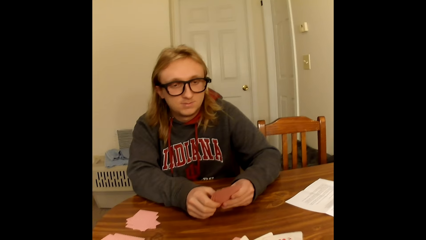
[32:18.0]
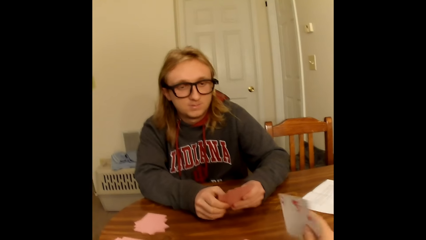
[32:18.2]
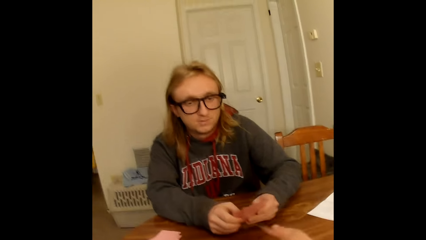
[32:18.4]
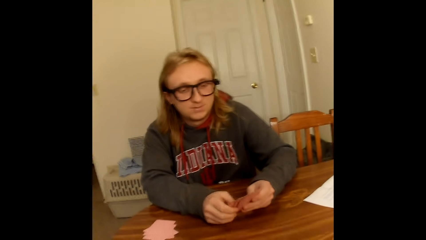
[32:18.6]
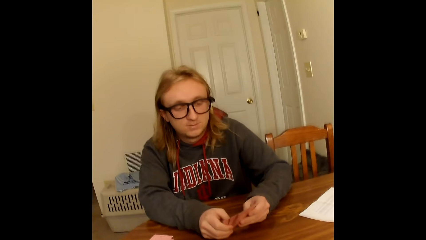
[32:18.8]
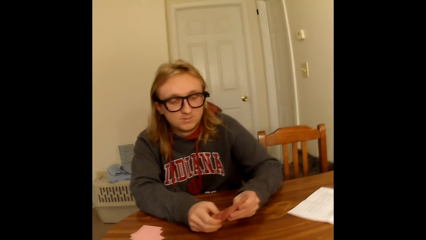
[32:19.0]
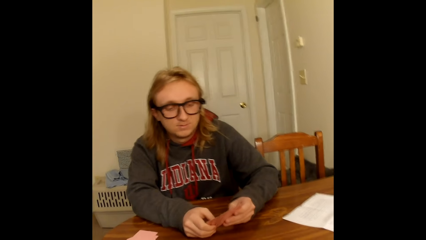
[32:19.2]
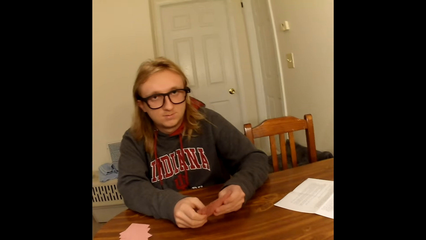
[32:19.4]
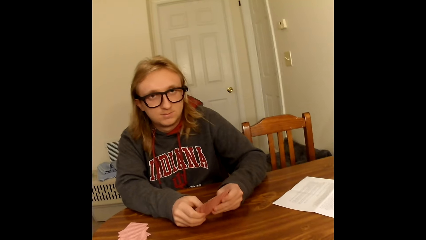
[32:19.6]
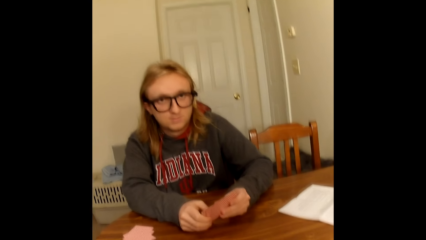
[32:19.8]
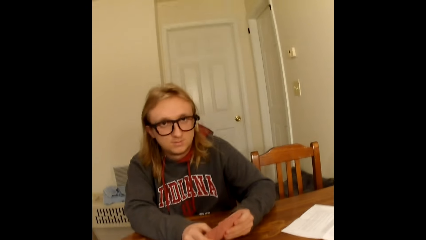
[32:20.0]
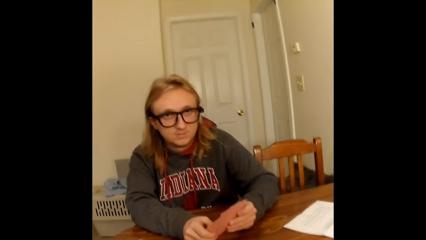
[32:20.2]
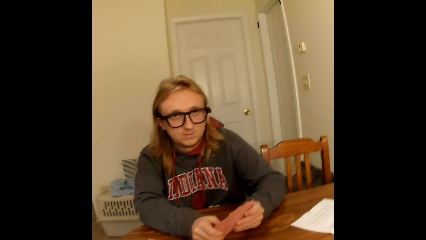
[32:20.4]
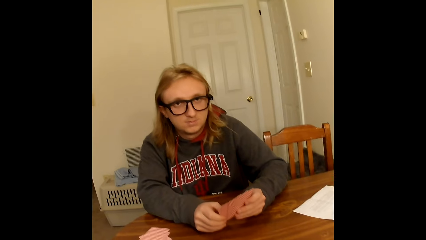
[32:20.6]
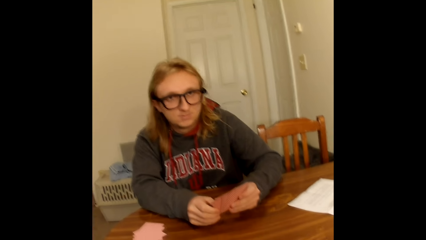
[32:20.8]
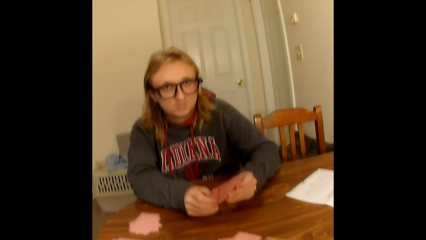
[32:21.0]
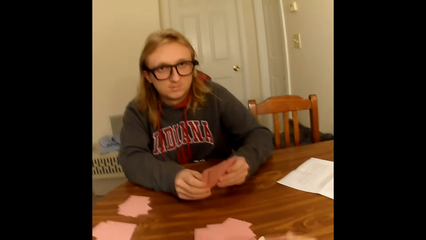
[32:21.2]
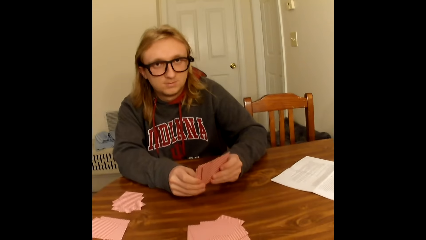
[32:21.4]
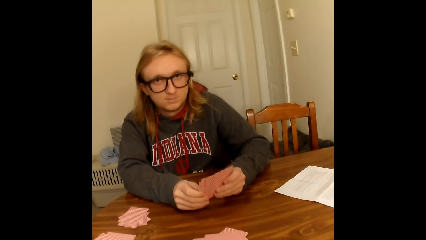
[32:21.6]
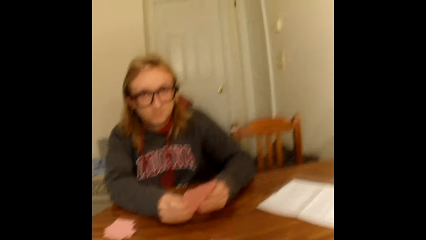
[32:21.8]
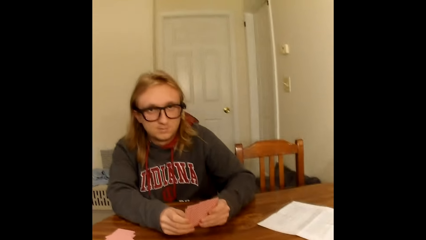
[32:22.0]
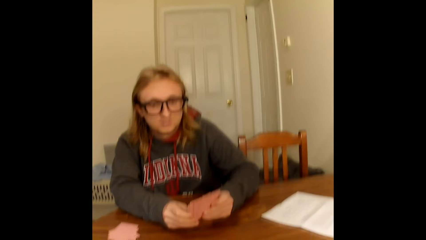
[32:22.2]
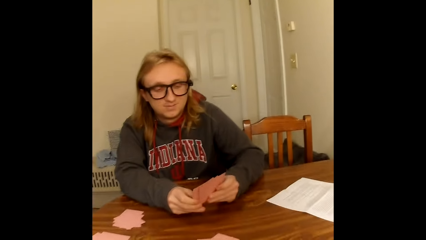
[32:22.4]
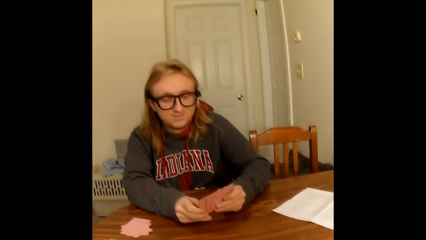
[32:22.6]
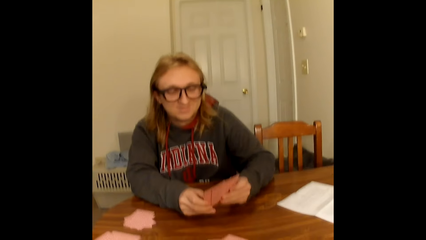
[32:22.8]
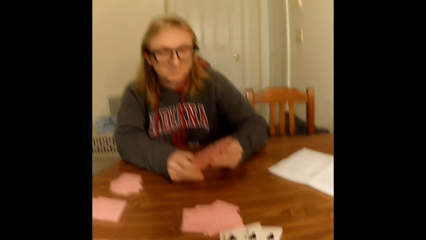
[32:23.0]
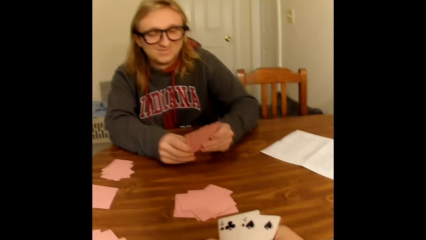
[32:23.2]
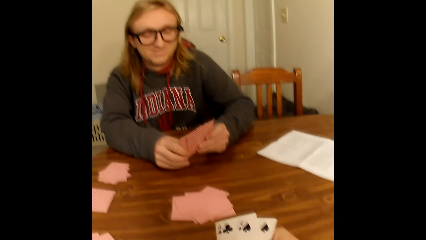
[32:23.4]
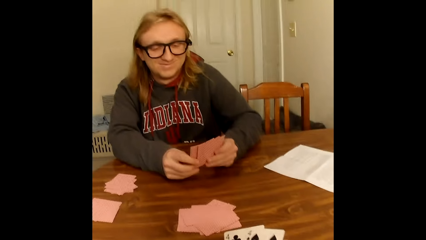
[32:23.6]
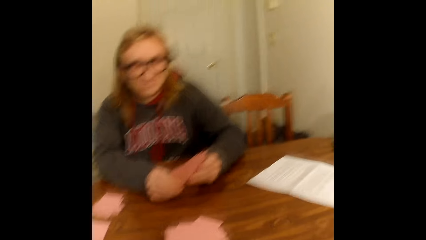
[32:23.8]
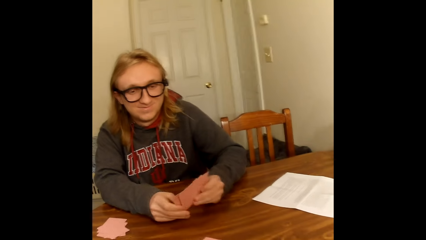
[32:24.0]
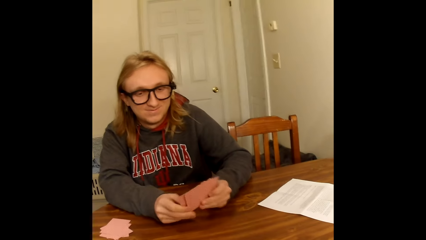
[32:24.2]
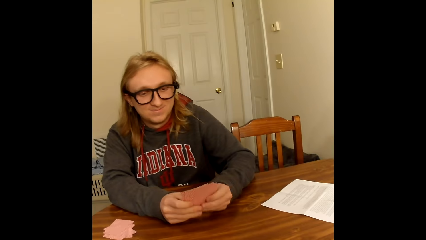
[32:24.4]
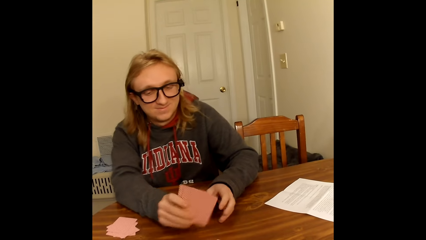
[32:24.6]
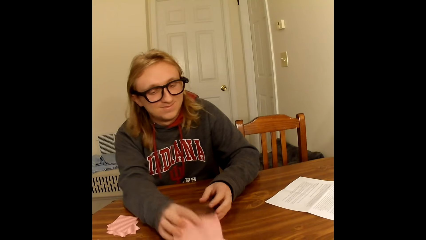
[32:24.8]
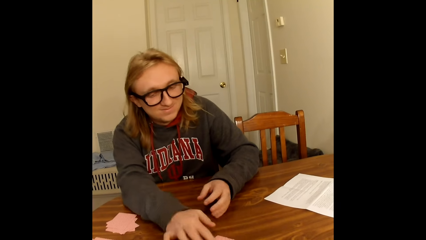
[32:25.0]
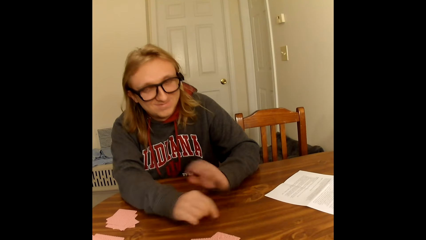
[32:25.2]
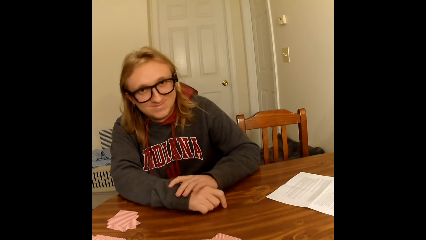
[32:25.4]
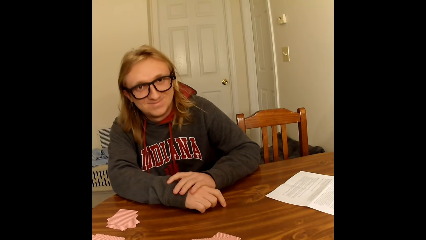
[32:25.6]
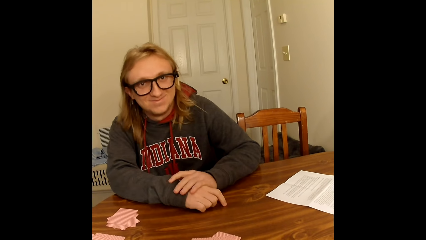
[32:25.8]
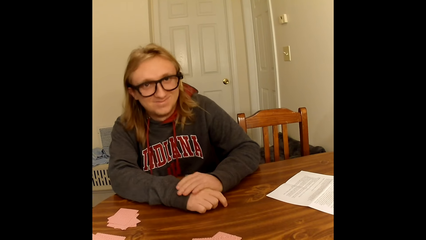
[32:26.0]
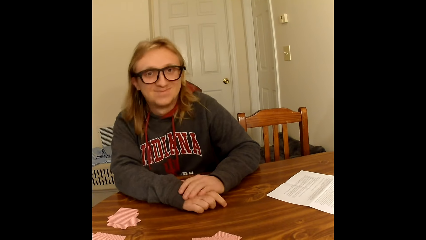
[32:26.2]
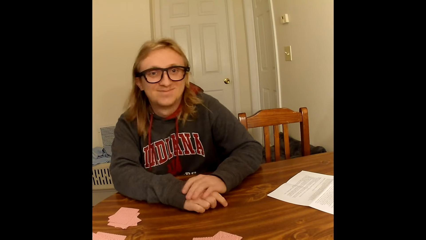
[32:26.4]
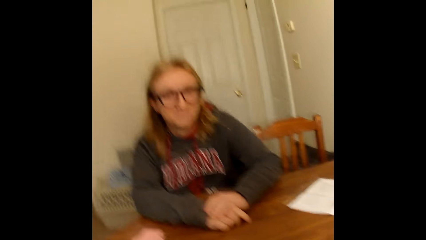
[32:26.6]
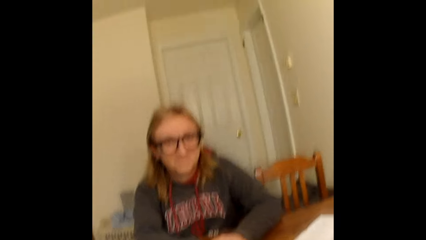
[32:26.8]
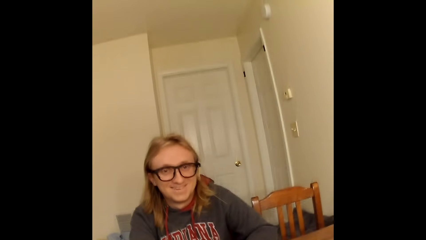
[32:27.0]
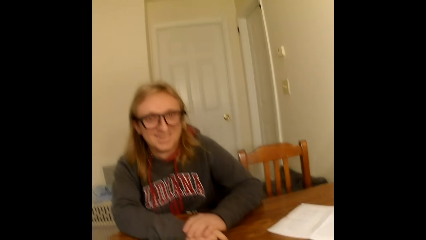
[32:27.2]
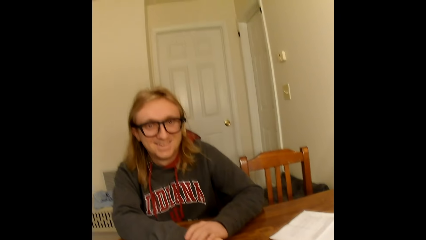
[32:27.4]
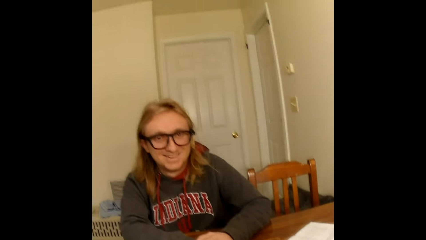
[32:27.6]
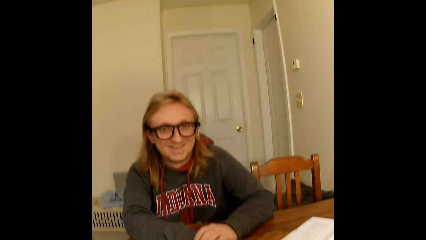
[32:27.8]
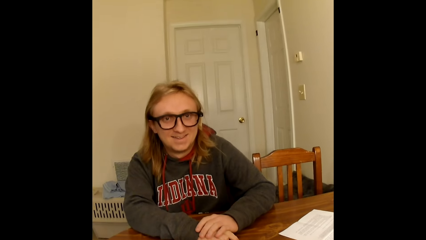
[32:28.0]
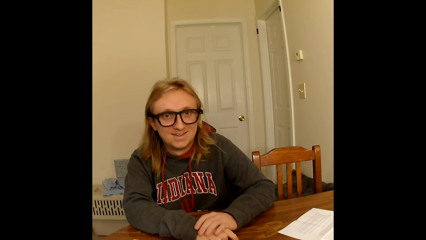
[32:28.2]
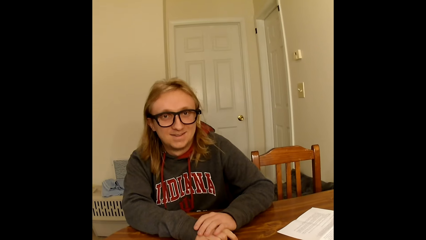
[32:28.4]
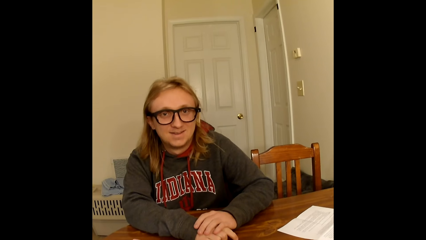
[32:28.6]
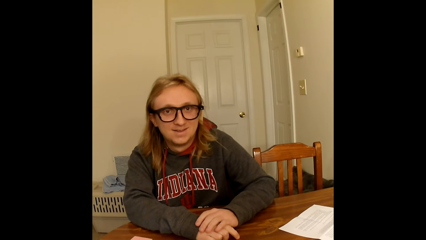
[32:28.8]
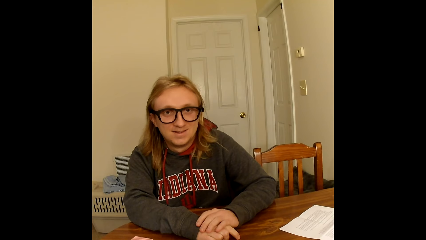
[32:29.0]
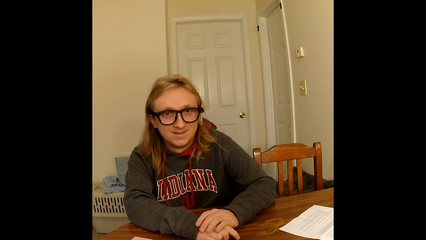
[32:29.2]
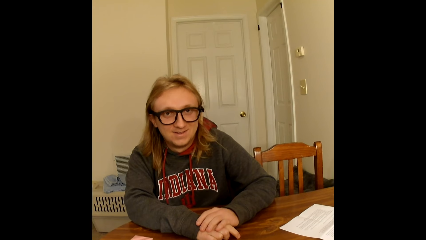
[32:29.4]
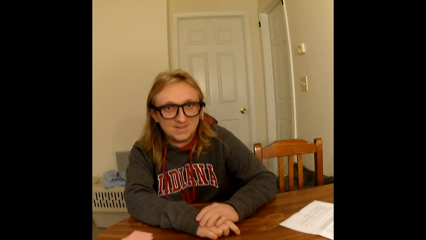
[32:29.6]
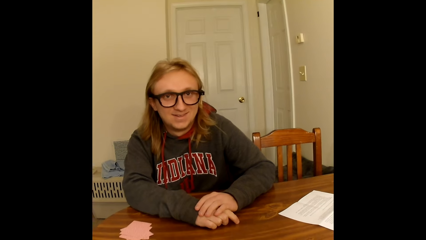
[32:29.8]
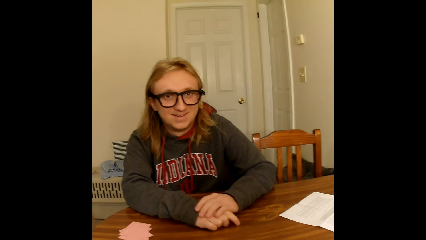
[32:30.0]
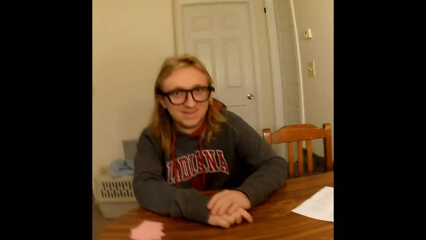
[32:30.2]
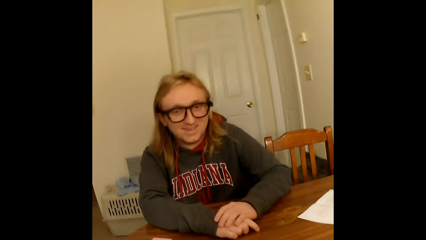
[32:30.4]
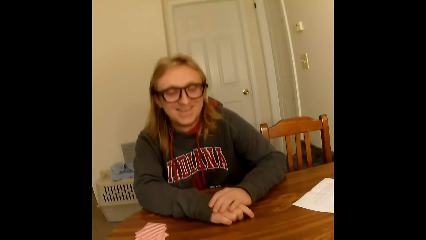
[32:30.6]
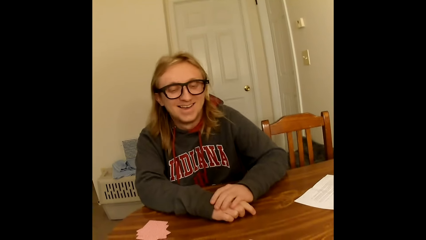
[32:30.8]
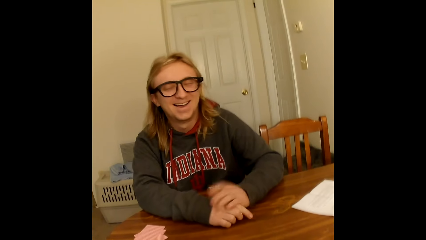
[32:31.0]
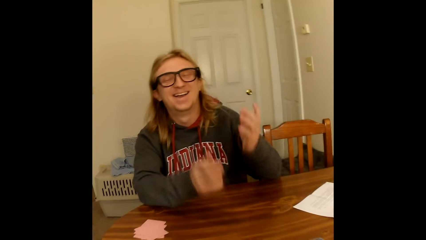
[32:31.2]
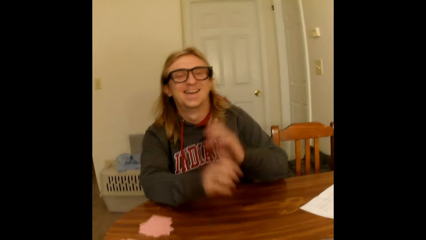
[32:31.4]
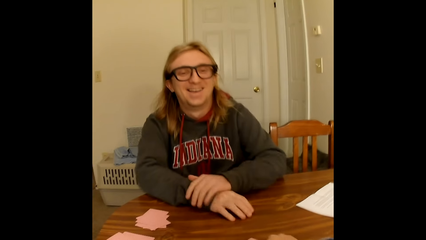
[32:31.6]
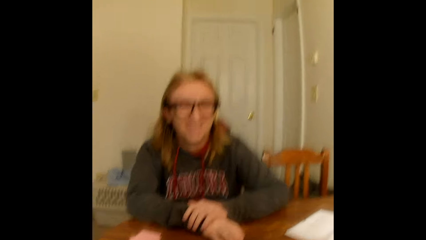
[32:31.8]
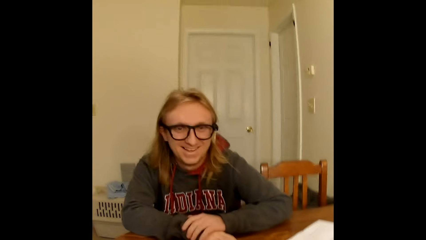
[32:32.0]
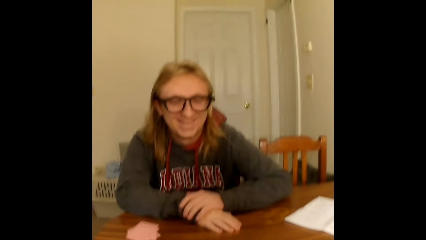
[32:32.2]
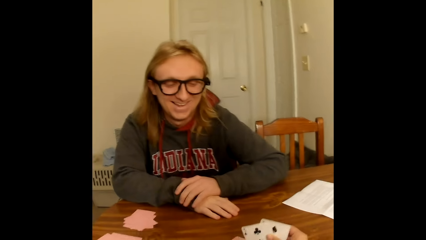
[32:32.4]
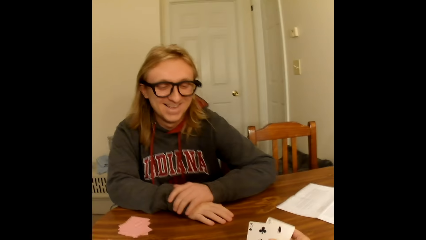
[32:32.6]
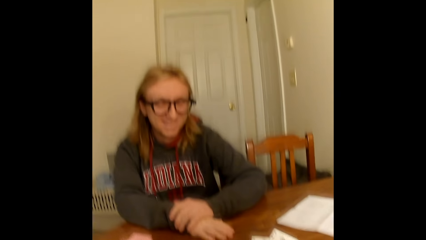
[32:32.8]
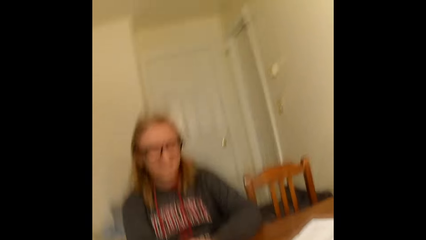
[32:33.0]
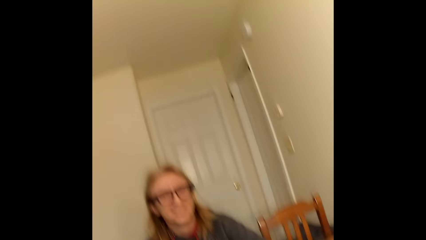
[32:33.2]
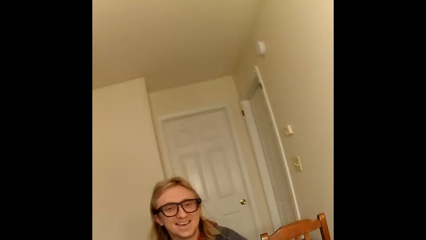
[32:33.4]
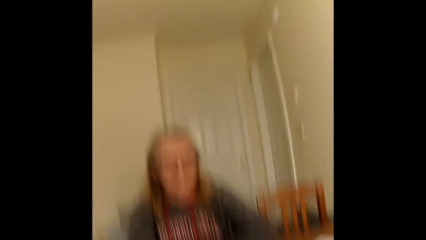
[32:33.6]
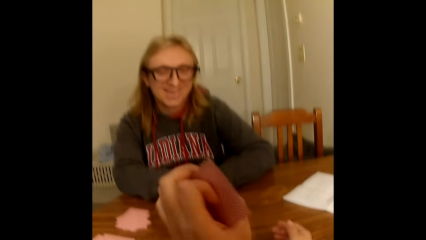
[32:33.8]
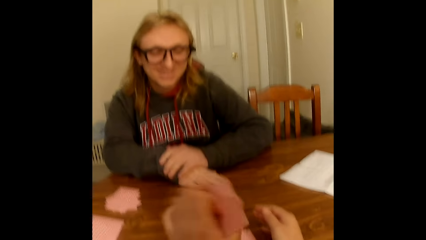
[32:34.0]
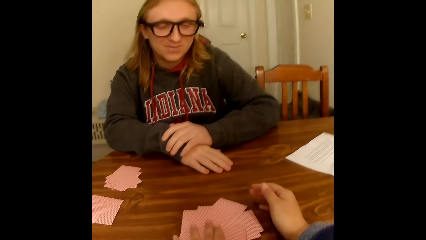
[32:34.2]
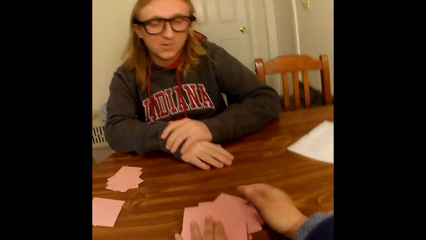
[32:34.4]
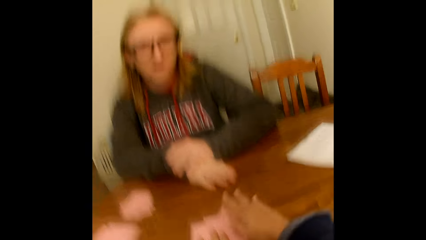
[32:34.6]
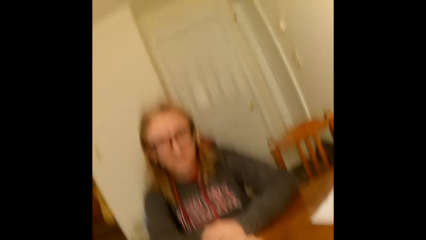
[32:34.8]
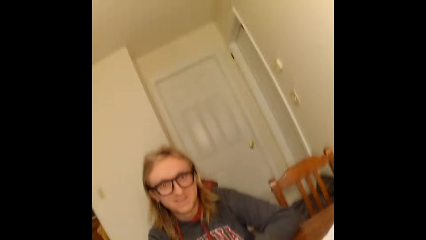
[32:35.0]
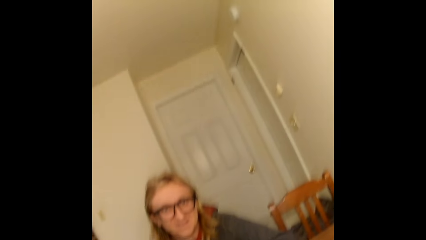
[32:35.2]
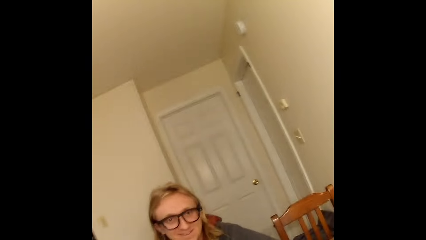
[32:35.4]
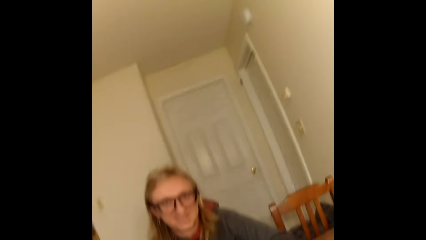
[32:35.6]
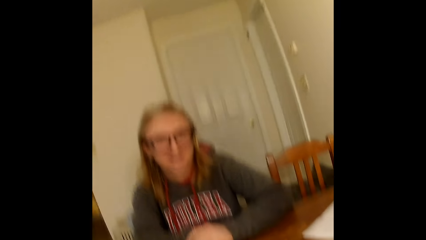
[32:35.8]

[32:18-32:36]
A man holds the playing cards face up to him with both hands. The camera wearer places a playing card face down on the table with her right hand. She moves the hand. The man arranges the cards. The camera wearer holds playing cards face up to her in both hands. The man places the playing cards in his hands face down on the table with his right hand. The man touches the table with his right hand. The man touches his right arm with his left hand. The man holds hands together. The man removes his right hand from the table. The man removes his left hand from his right arm. The man moves the hands on the table. The man touches his right arm with his left hand. The man touches the table with his right hand. The camera wearer holds playing cards face up to her in her right hand. She drops the playing cards in her right hand on the table. She drops playing cards in her left hand on the face down playing cards on the table. She touches the table with her right hand. She touches the face down playing cards on the table with both hands.
